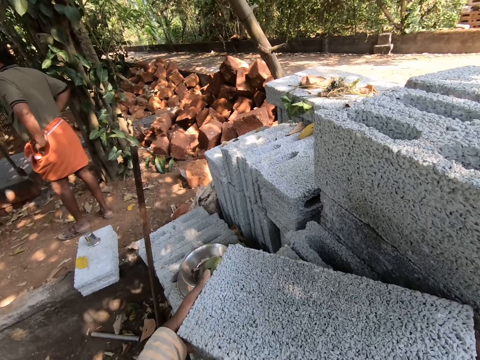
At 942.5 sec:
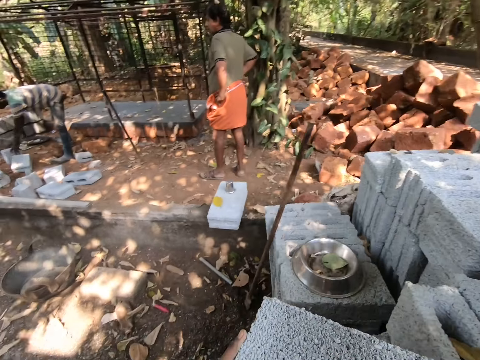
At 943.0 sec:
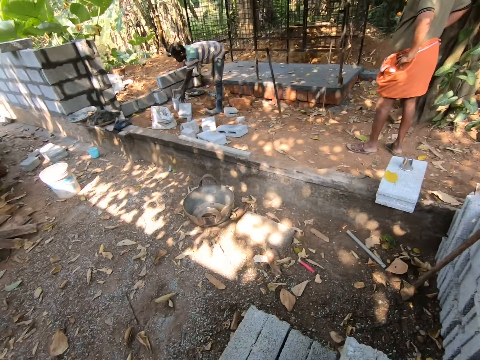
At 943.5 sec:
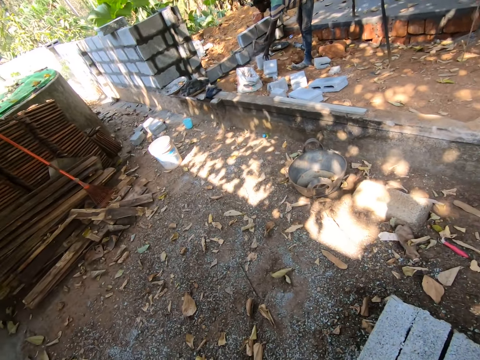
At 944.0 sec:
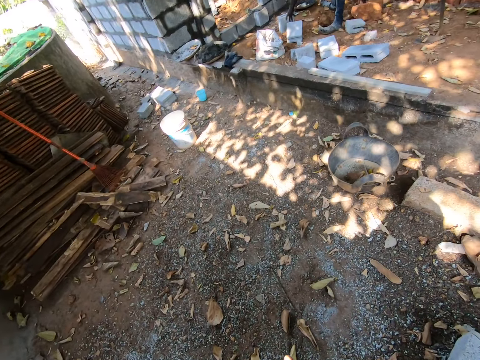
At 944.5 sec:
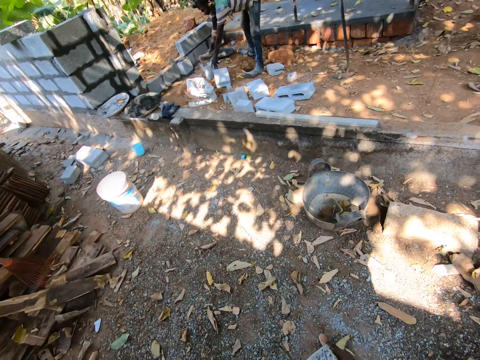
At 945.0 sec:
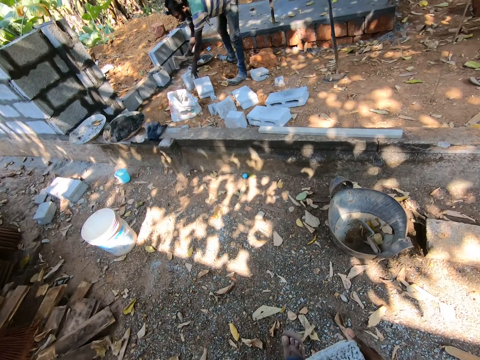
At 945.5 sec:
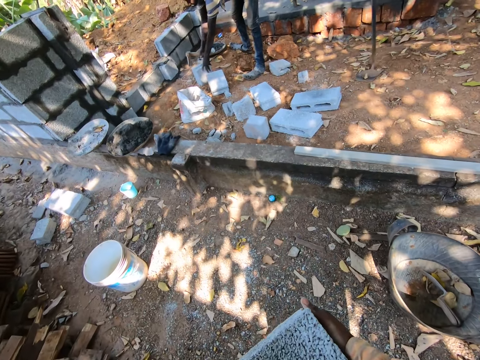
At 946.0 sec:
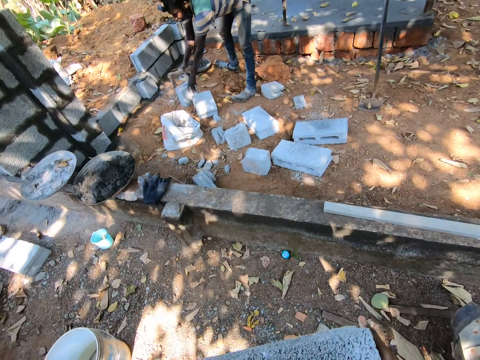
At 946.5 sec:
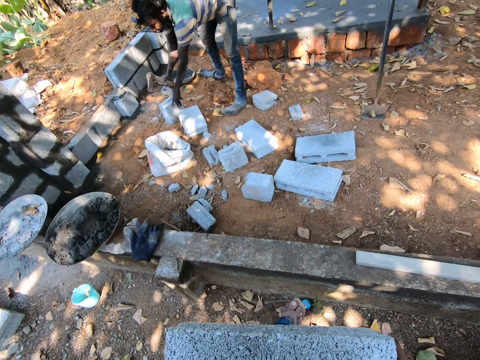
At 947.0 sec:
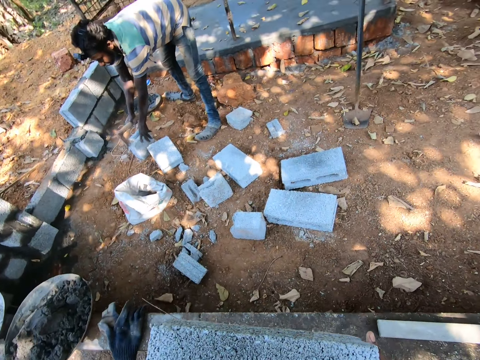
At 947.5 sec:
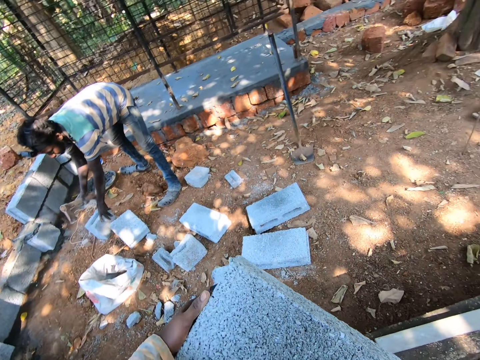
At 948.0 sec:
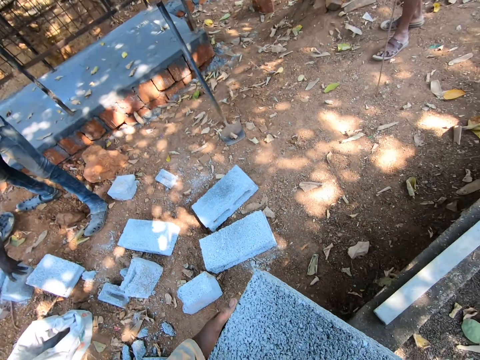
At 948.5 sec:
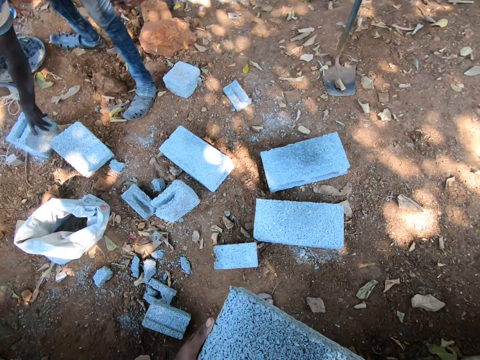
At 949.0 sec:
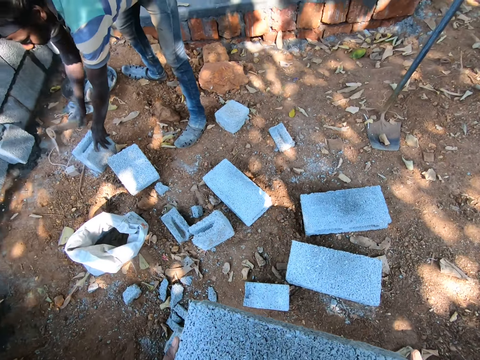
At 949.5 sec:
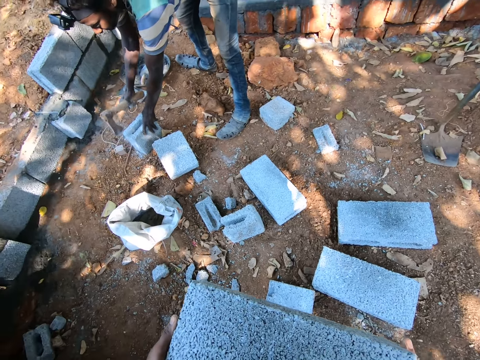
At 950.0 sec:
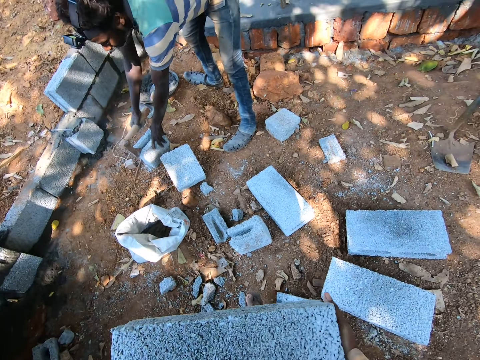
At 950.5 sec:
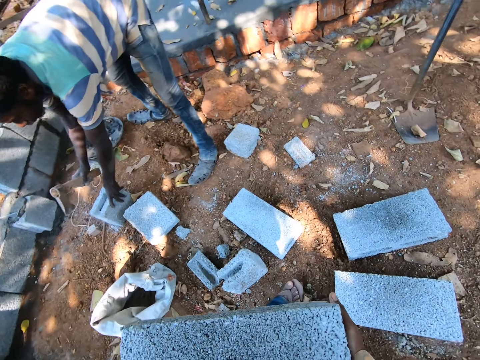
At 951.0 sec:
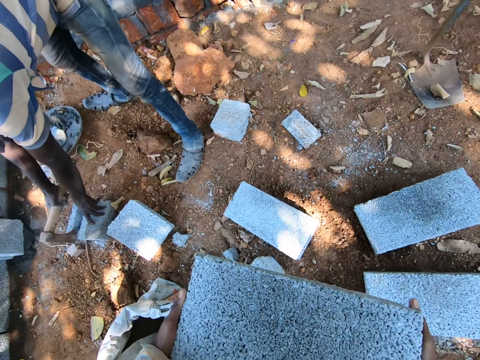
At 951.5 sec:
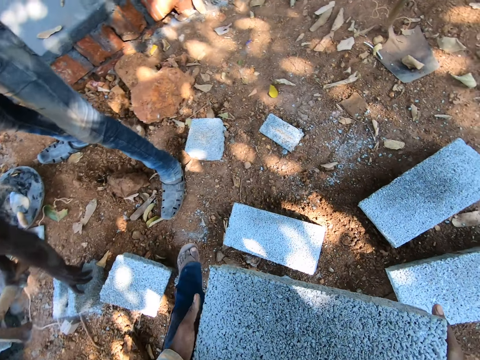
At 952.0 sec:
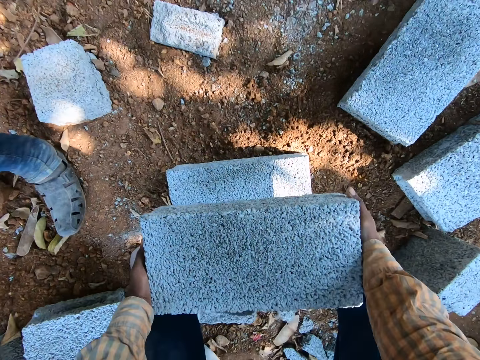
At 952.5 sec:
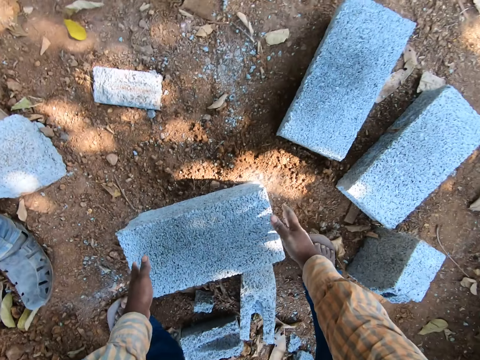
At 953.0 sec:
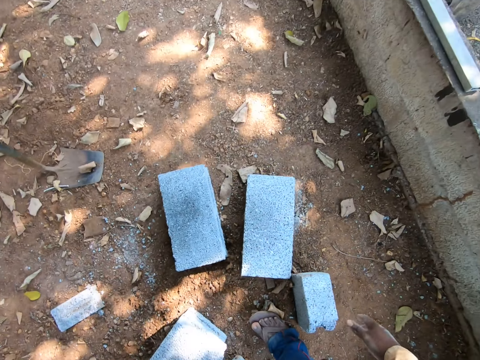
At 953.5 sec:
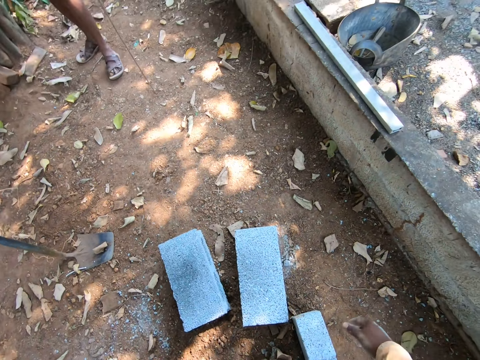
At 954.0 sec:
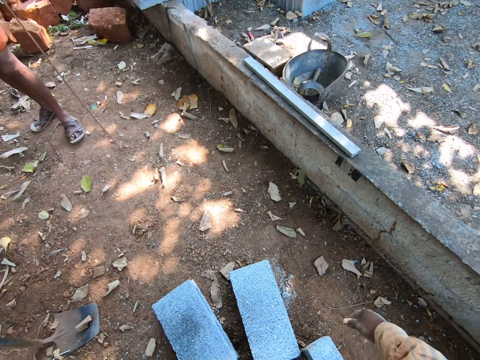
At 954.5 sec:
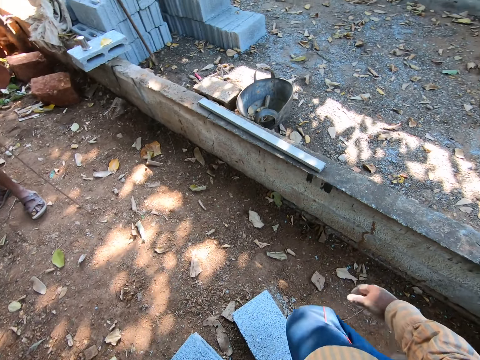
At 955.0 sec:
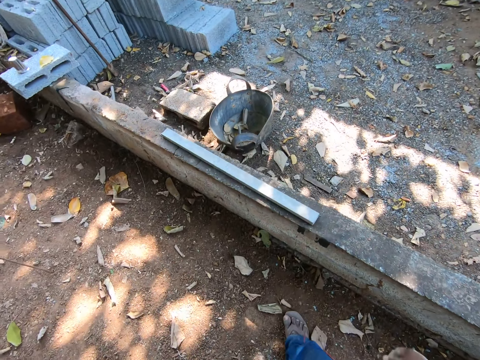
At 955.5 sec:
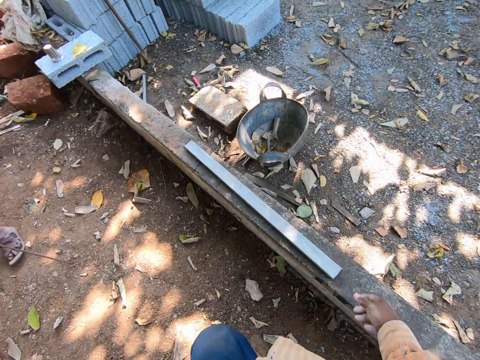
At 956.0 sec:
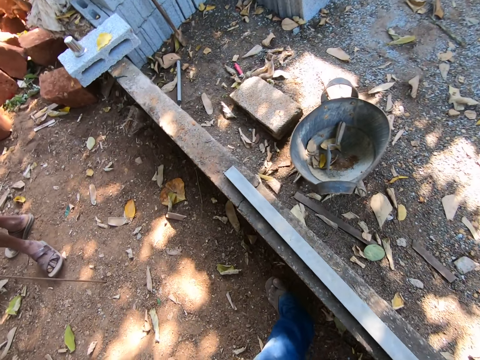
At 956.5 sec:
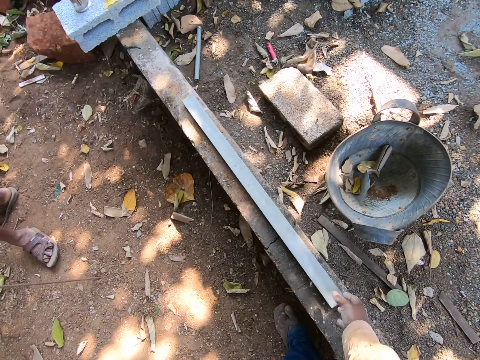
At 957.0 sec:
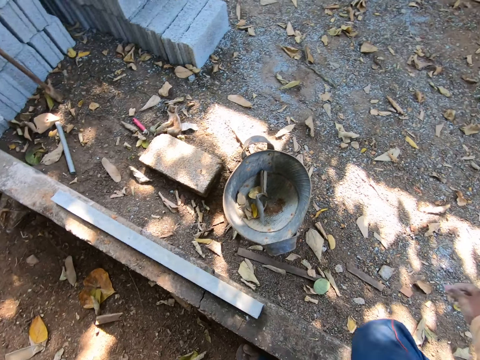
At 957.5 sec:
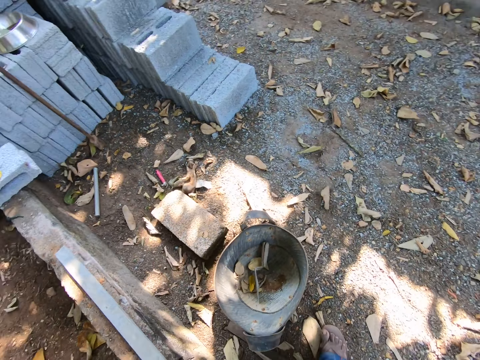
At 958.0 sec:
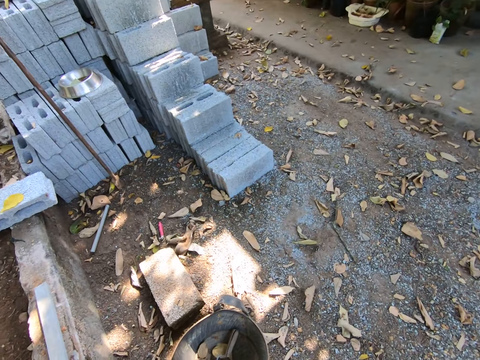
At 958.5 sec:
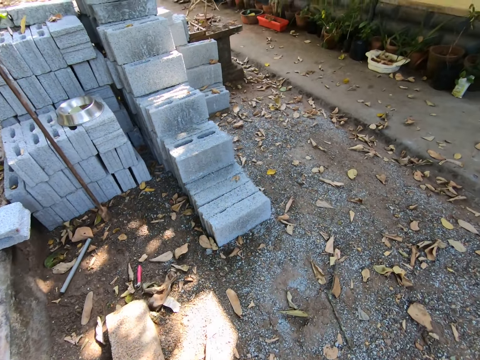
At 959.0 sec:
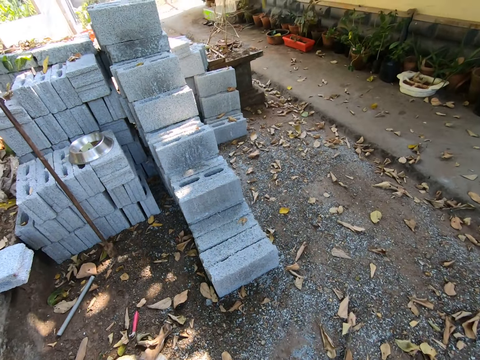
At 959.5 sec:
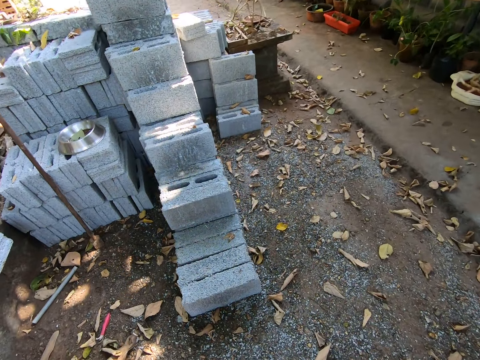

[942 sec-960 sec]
A man chops a block with a hatchet in his right hand. The camera wearer drops the block on a block on the ground with both hands. He shifts a leveler on the fence with his right hand.

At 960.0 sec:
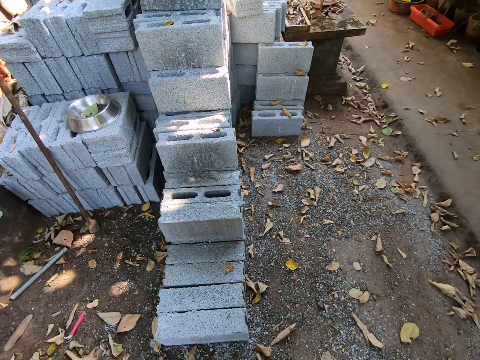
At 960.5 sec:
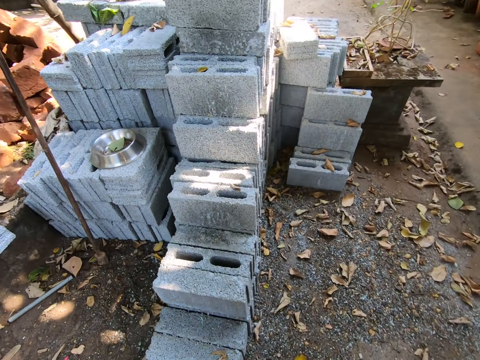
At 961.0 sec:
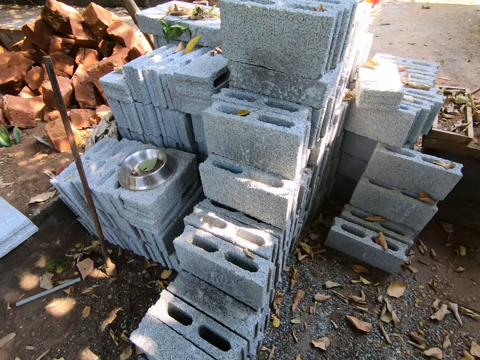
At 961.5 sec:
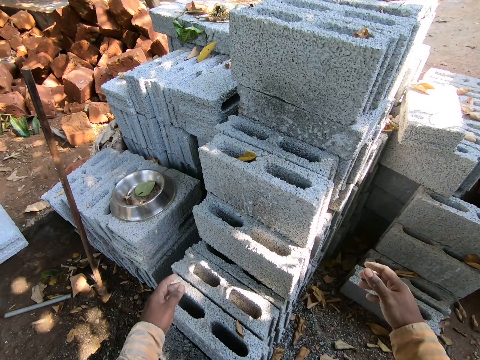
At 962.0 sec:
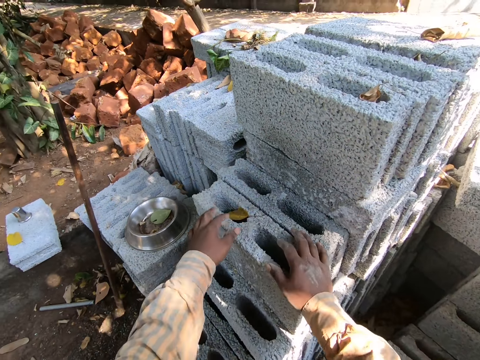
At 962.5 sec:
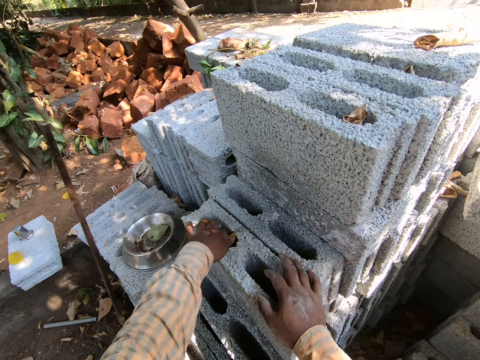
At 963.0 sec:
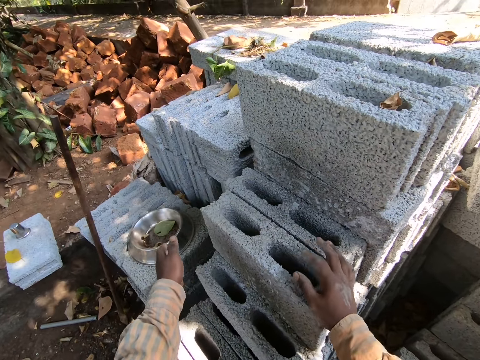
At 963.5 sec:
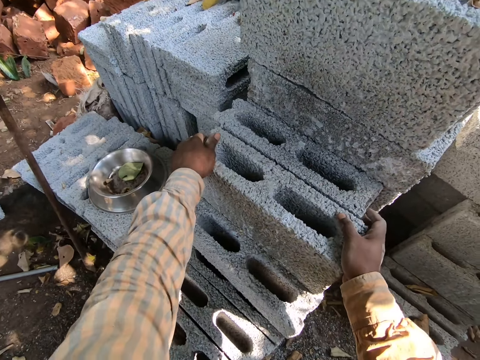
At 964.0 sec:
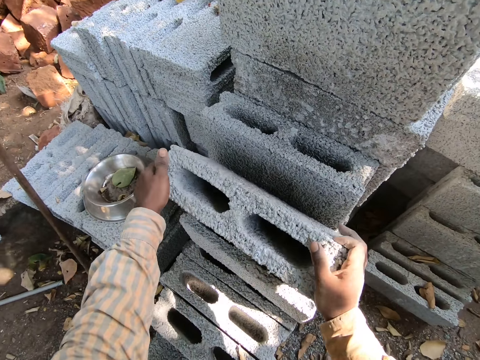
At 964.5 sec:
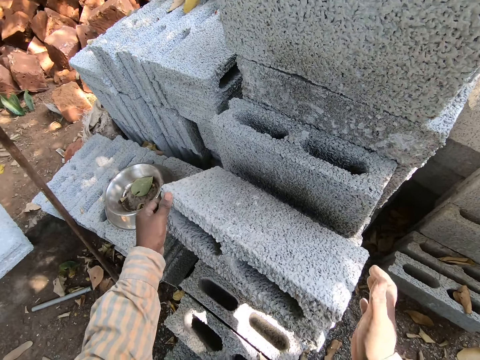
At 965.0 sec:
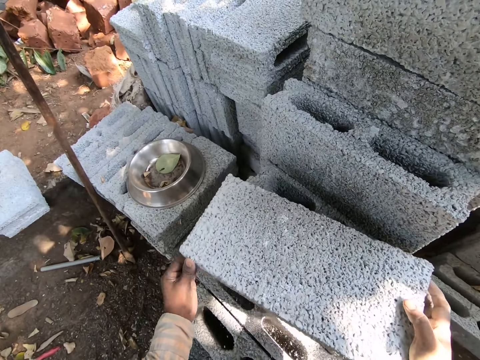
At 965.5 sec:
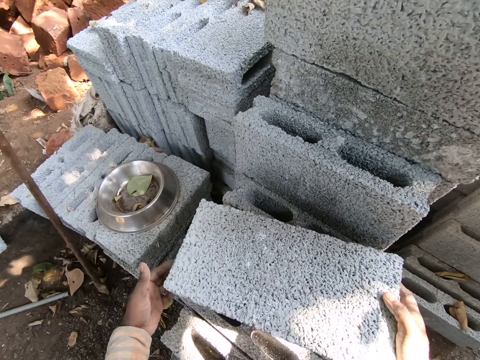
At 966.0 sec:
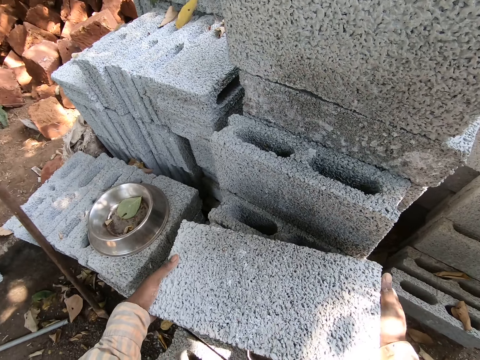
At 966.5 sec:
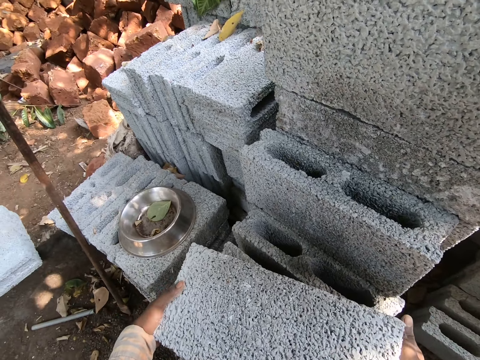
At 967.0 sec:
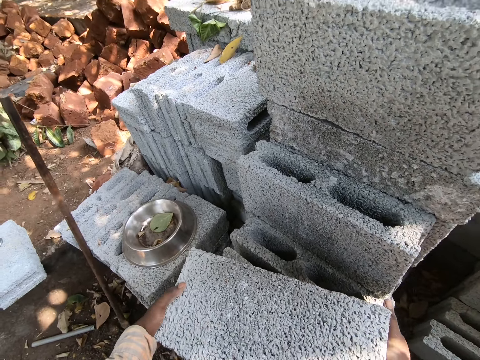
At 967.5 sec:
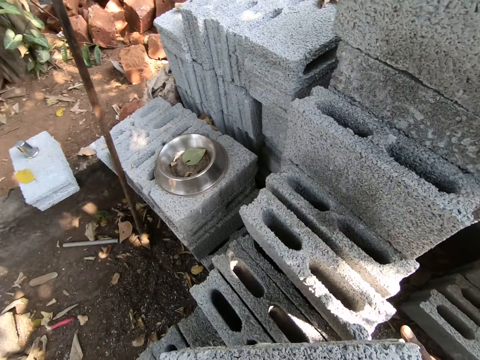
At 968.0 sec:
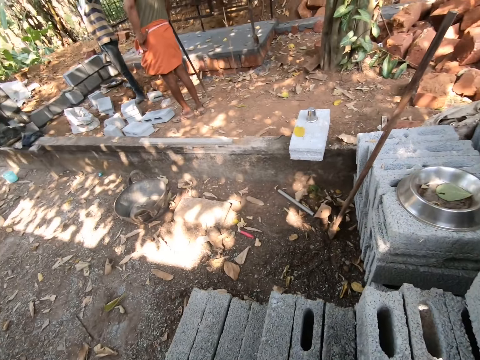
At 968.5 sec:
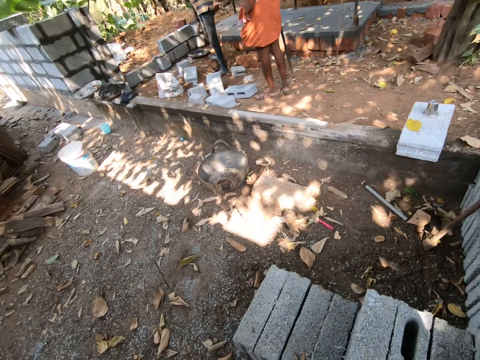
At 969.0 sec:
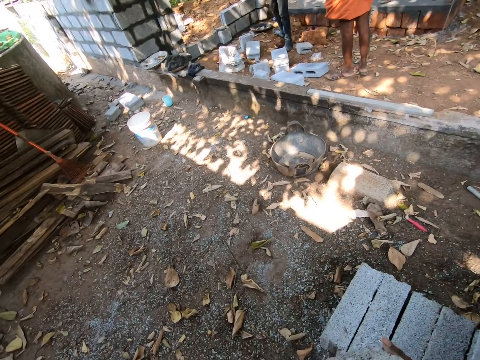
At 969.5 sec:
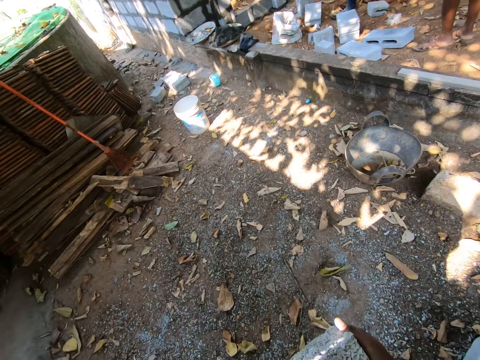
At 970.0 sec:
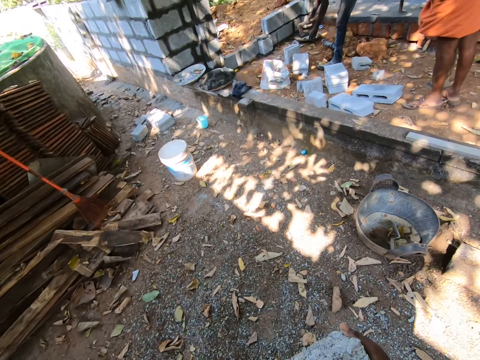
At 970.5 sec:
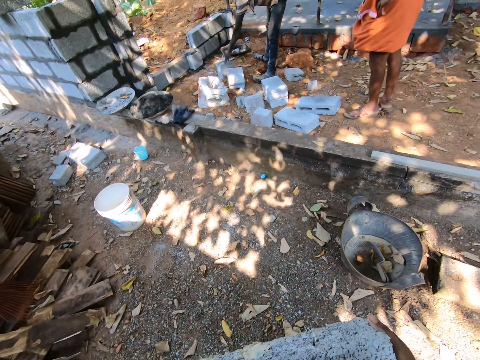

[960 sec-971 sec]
The camera wearer places his right hand on a block. He removes a leaf from the block with his left hand. He throws away the leaf. He picks up a brick with his hands. He carries the block from the block pile with both hands. He carries the brick with his hands.
